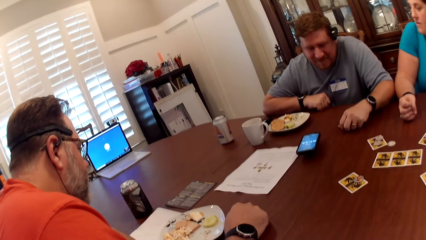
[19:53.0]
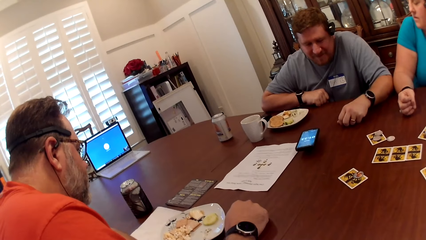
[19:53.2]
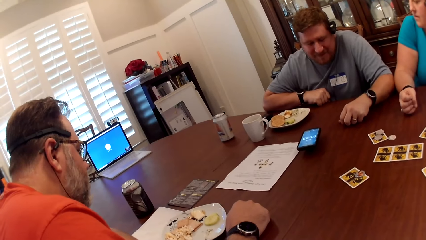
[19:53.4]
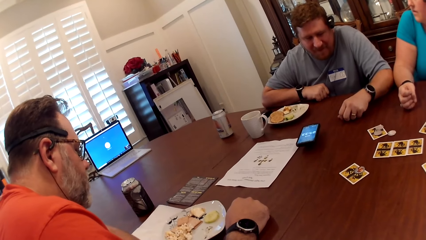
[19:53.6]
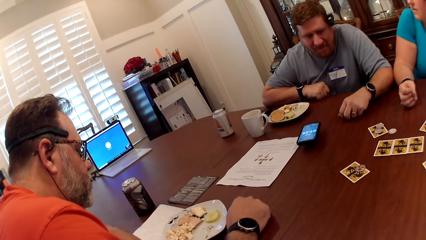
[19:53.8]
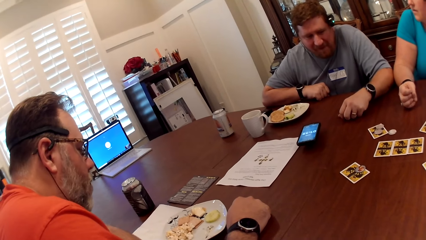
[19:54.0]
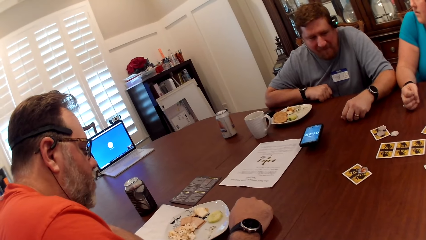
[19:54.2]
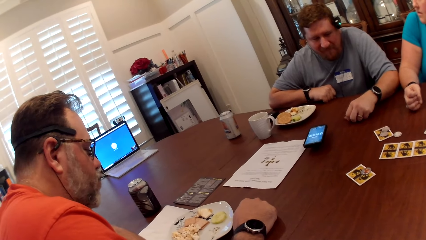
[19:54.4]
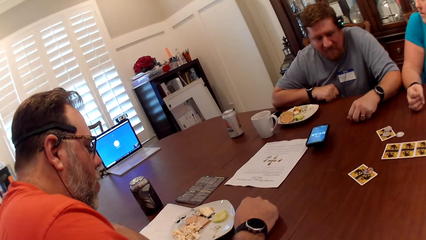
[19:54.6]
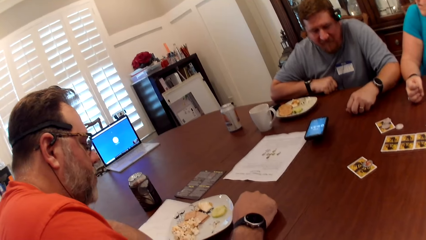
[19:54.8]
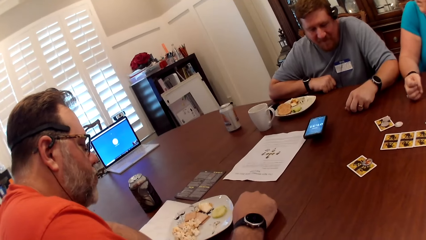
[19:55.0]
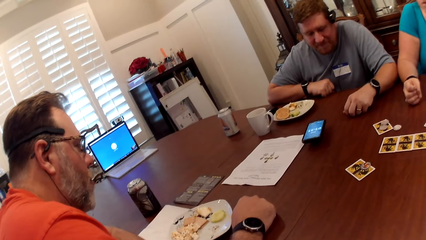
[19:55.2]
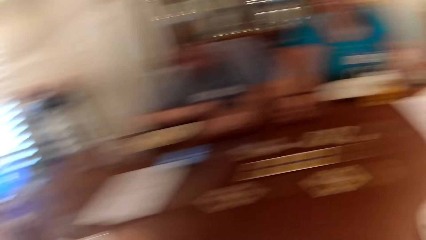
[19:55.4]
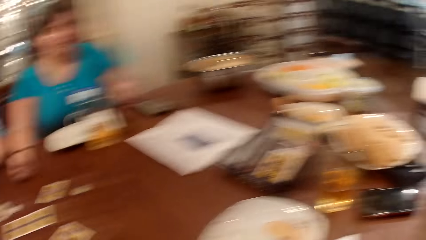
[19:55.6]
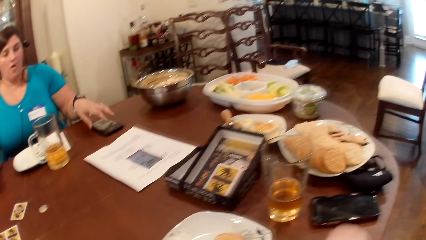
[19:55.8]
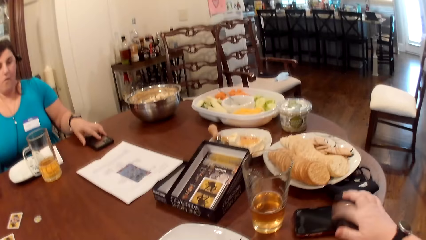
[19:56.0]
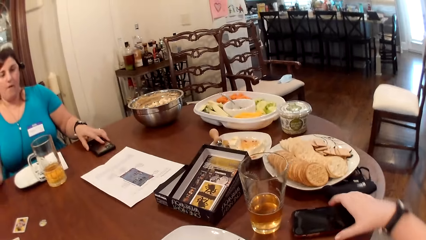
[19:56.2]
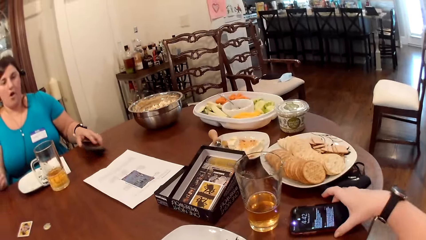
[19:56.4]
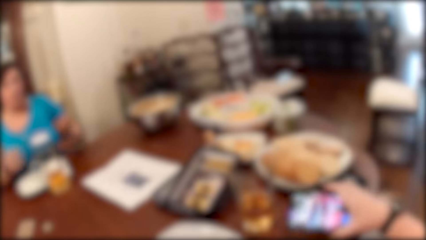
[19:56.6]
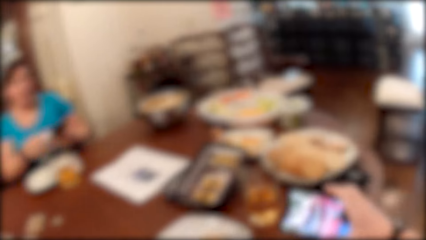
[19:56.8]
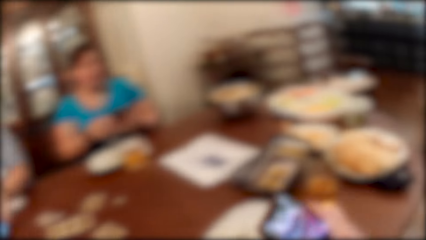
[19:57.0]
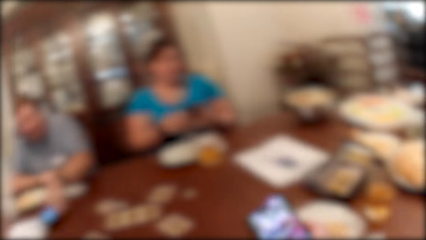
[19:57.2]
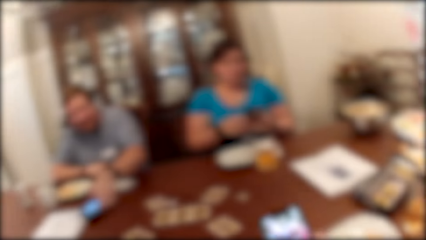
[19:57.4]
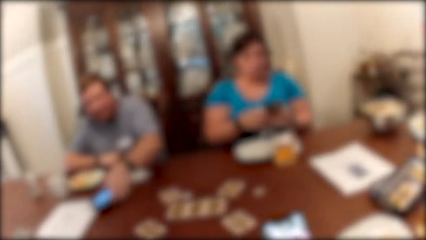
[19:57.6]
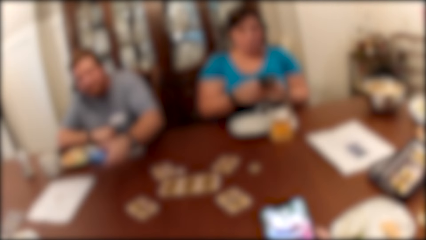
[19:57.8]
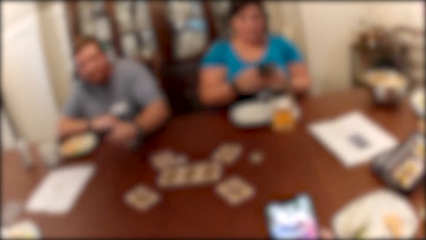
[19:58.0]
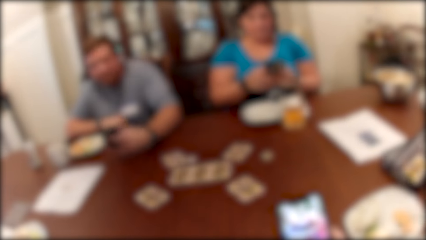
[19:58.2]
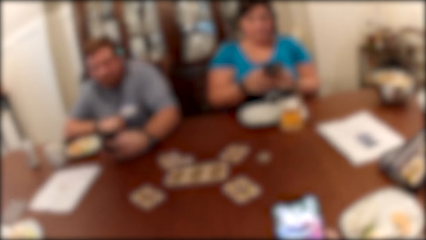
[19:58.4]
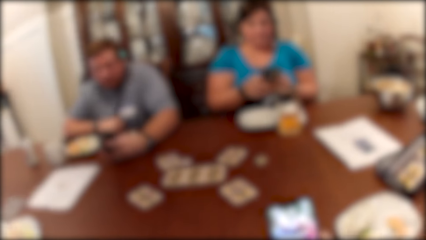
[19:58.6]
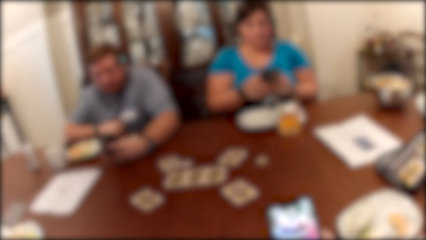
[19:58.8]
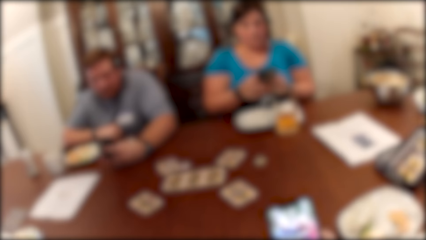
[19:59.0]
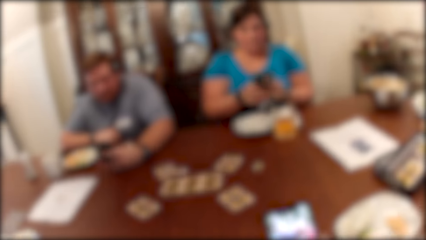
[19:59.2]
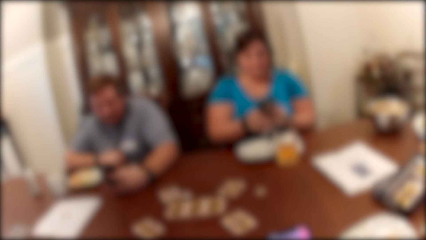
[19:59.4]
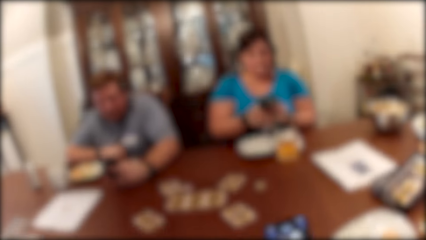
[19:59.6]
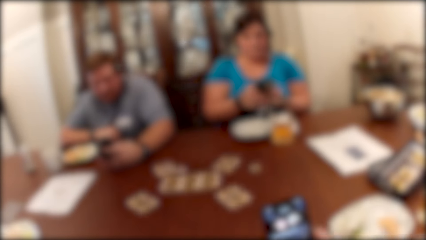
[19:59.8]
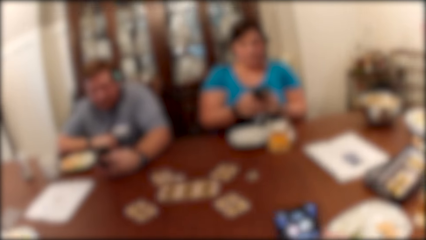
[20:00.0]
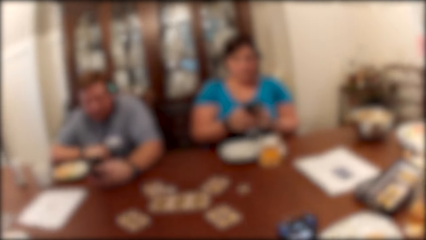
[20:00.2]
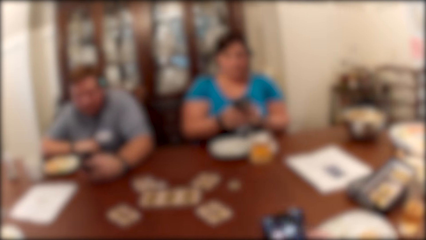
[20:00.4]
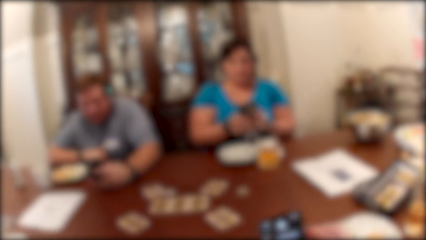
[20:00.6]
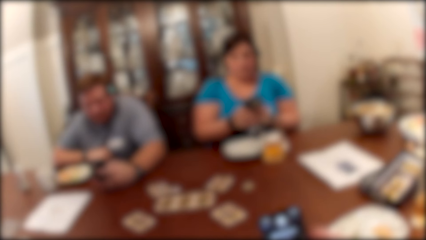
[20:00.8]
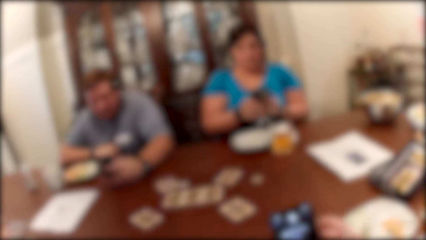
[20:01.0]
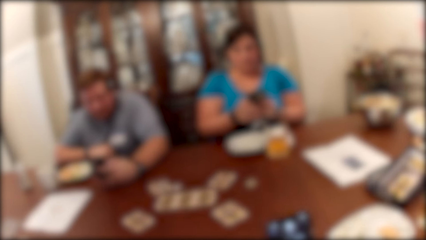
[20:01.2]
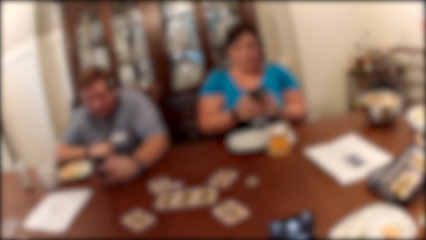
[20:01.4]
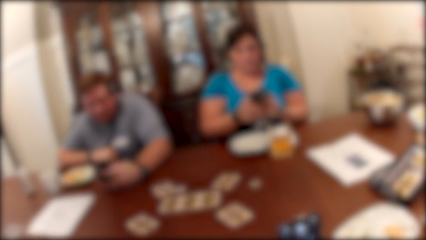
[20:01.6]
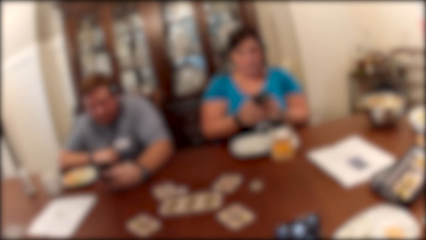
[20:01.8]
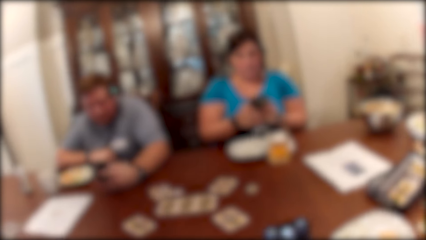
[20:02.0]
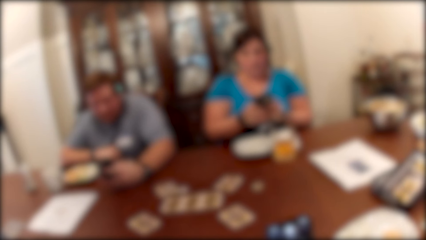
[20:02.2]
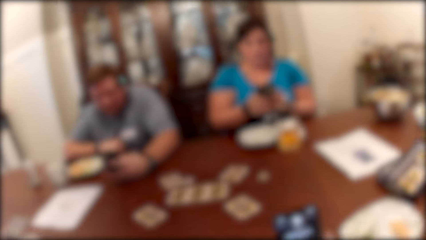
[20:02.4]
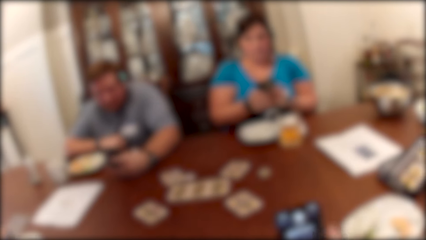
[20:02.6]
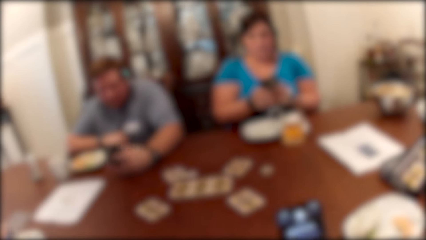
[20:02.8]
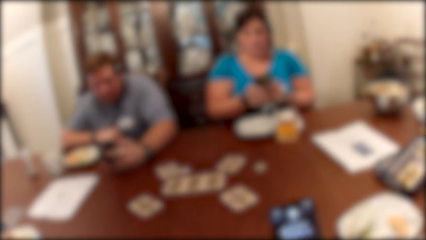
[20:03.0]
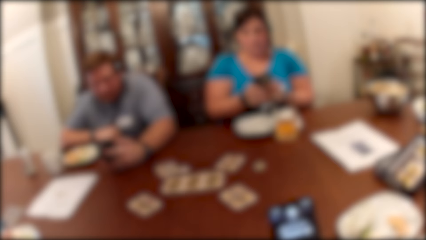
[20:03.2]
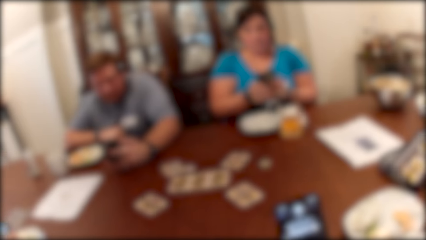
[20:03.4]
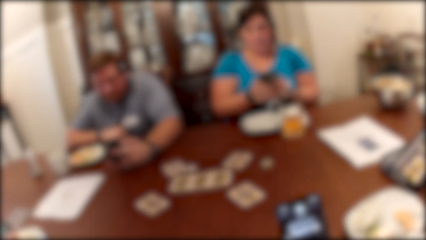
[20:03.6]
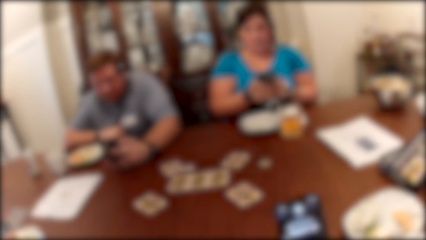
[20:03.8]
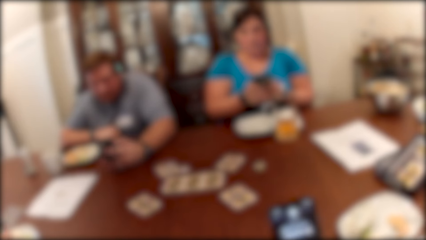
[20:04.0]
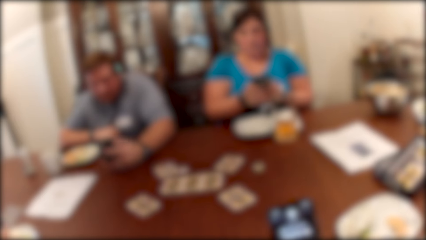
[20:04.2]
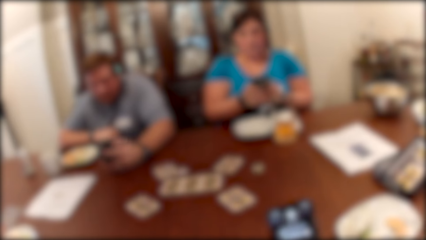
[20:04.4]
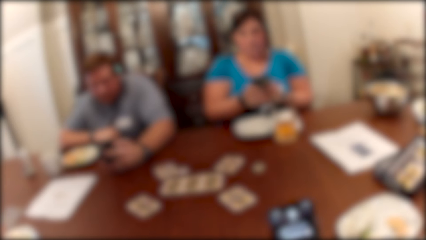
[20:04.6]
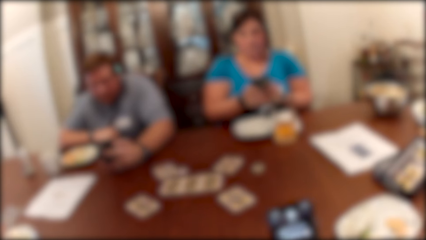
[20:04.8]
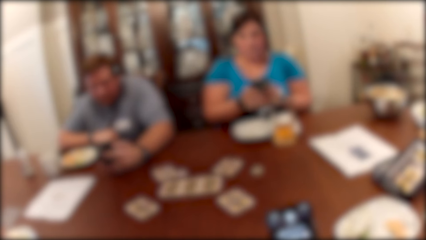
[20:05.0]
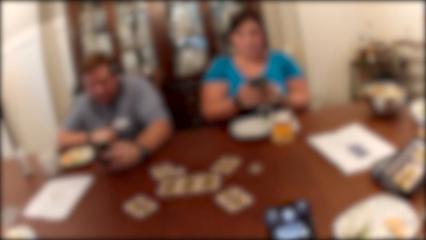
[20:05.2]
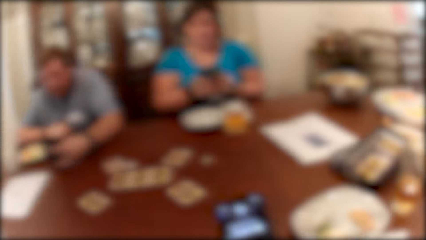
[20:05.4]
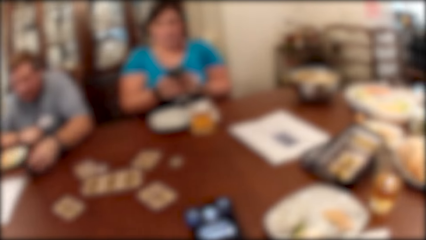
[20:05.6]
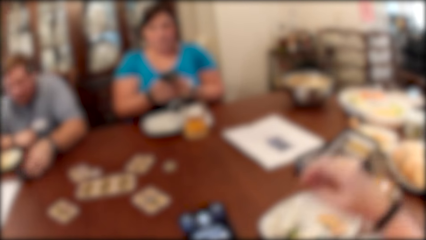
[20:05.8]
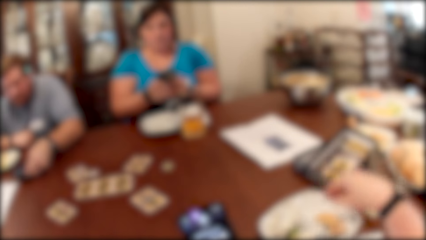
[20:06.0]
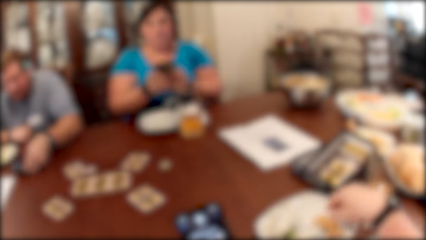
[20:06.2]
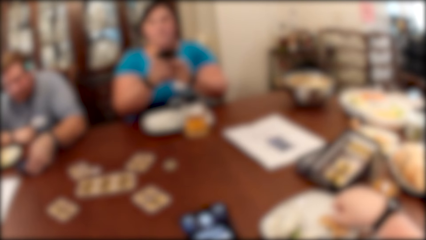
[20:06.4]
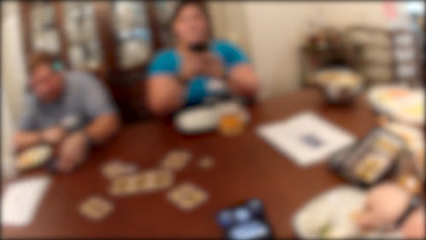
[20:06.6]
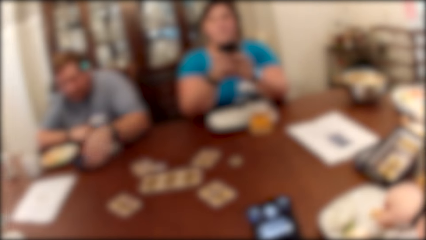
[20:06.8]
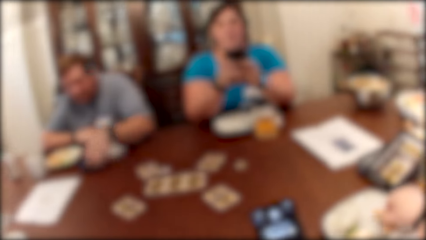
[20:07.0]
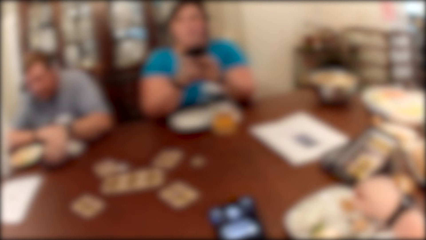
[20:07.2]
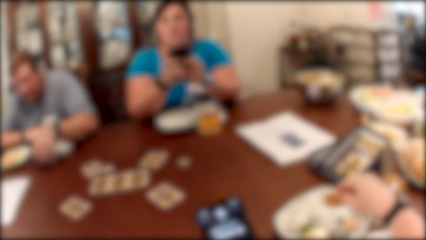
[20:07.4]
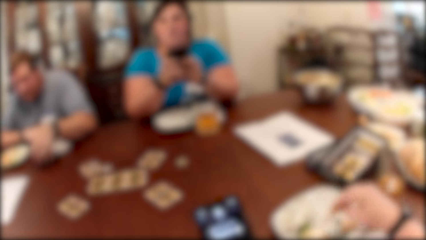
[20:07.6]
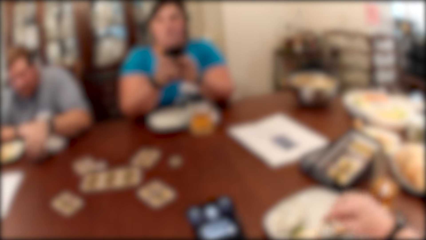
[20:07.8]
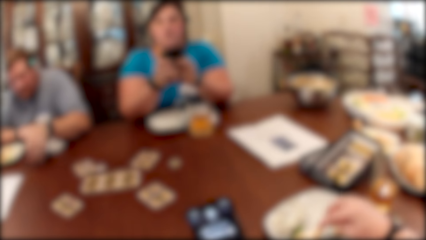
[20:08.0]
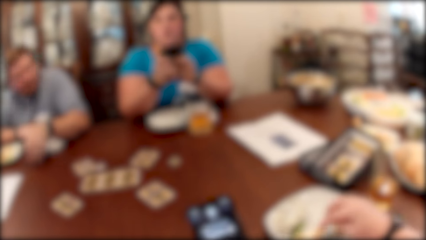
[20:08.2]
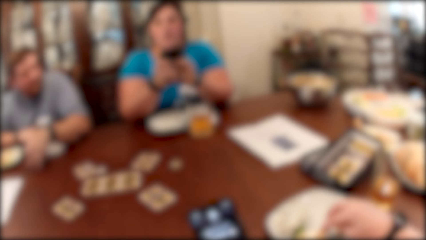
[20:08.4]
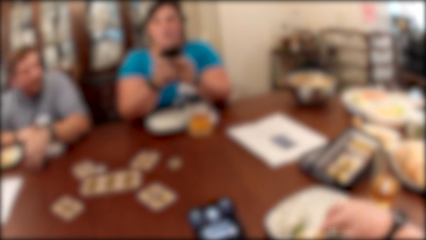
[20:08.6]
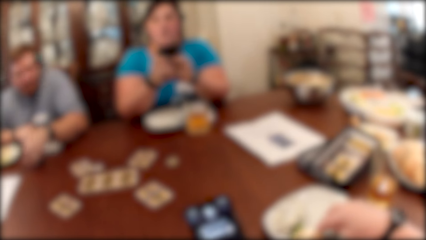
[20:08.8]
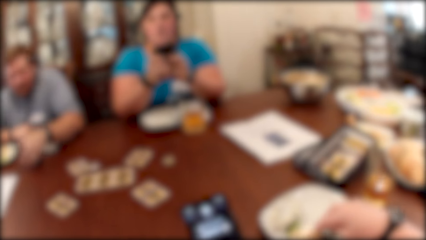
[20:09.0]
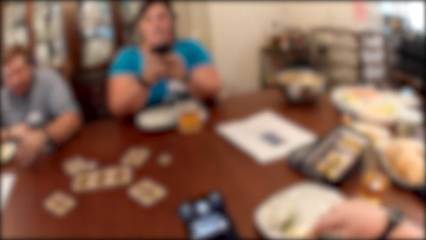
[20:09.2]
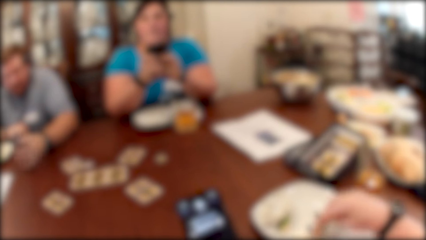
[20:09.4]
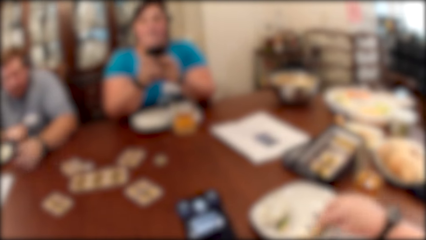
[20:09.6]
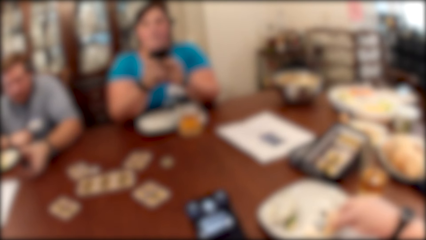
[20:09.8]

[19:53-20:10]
The camera wearer stares at a man. She picks up a phone with her right hand. The woman picks up her phone with her right hand. Another man picks up a phone with his left hand. The woman holds her phone with both hands. The camera wearer converses with the first man, the other man, and the woman. She scrolls the phone. She holds her phone with both hands. The other man scrolls the phone. The woman scrolls the phone. The camera wearer picks food from the plate with her right hand.
